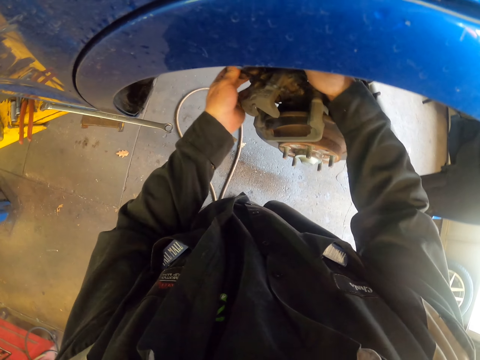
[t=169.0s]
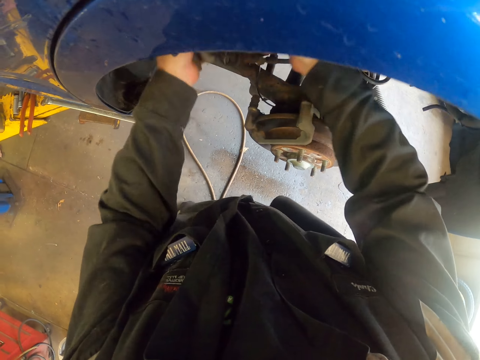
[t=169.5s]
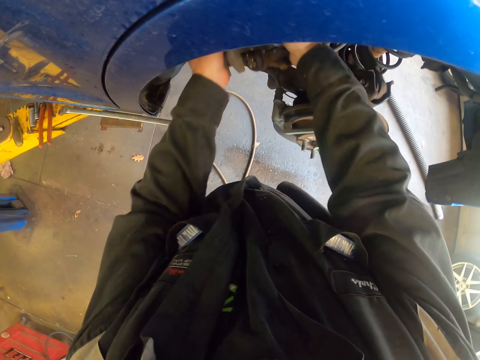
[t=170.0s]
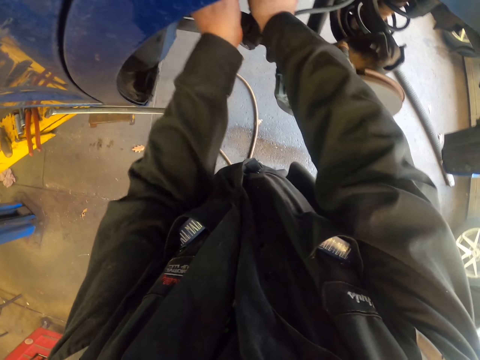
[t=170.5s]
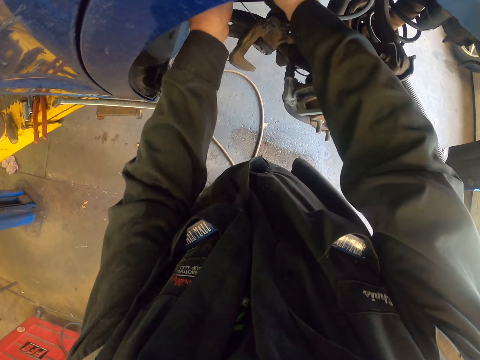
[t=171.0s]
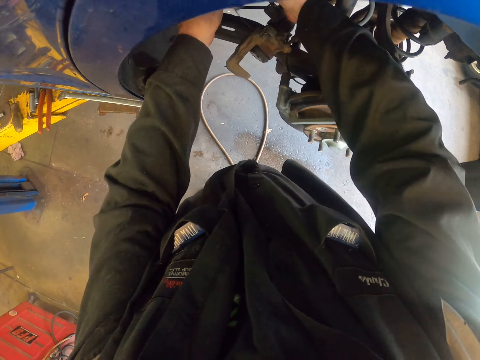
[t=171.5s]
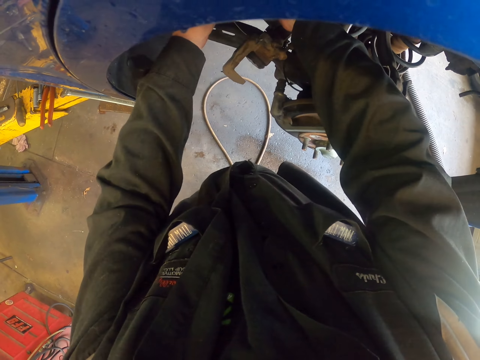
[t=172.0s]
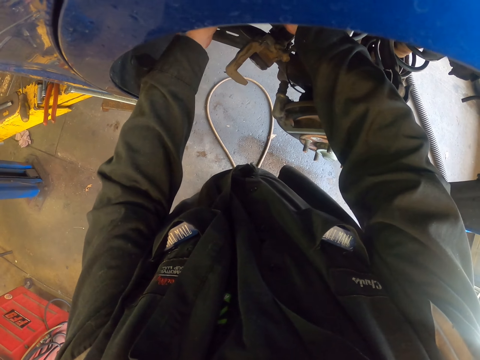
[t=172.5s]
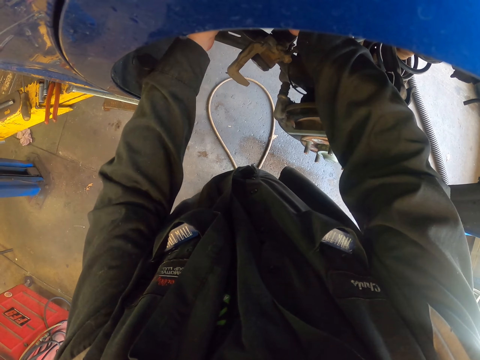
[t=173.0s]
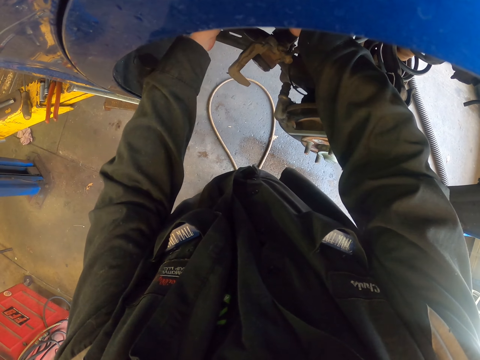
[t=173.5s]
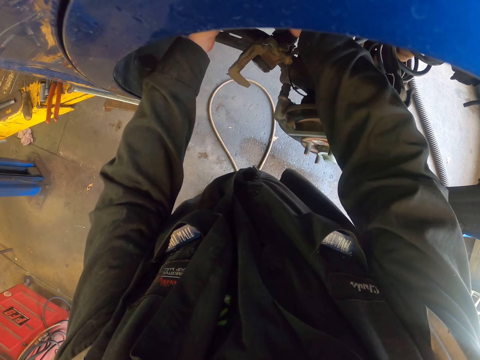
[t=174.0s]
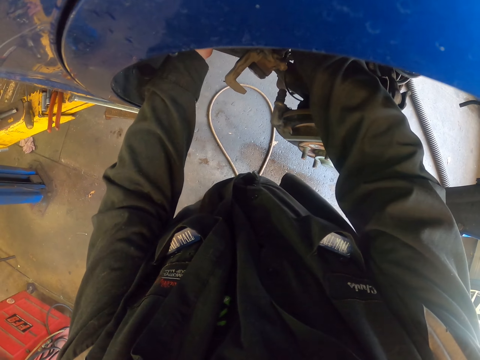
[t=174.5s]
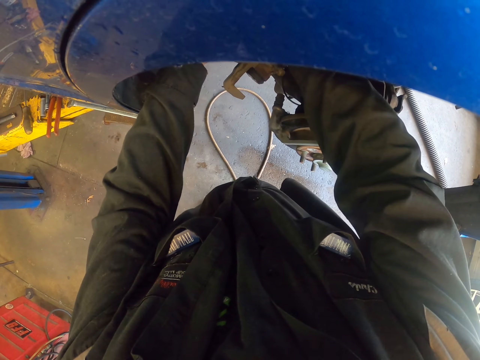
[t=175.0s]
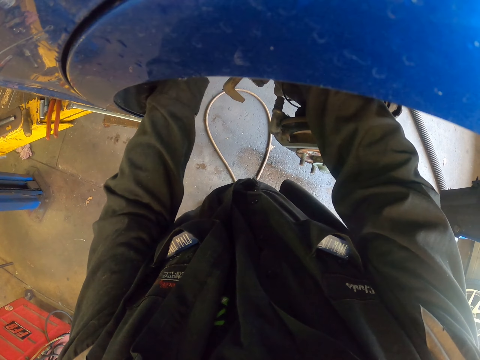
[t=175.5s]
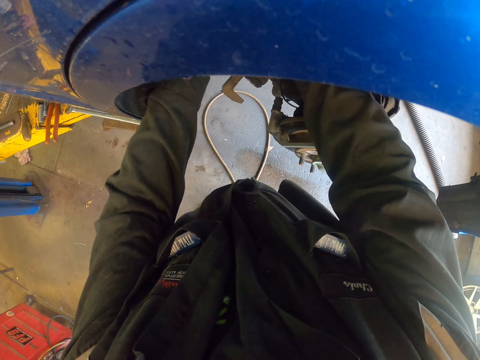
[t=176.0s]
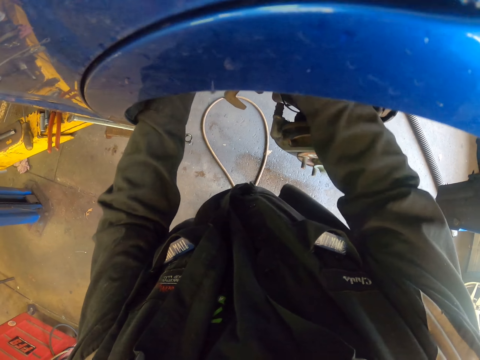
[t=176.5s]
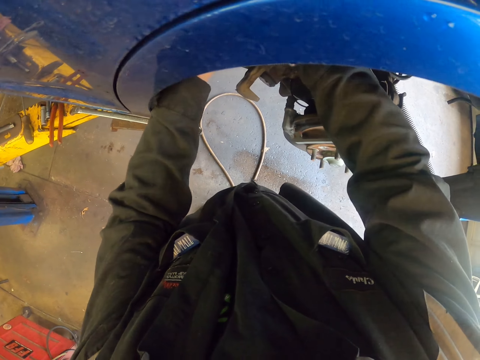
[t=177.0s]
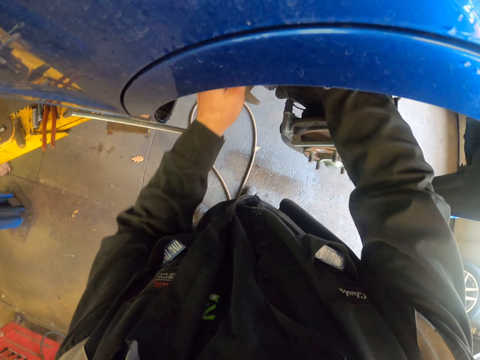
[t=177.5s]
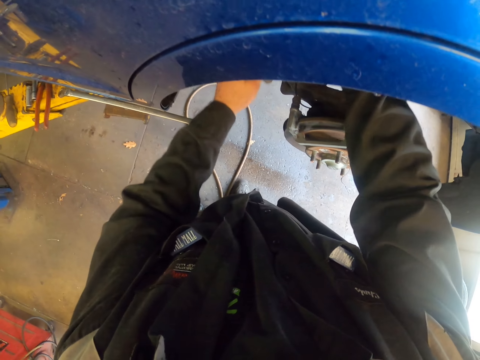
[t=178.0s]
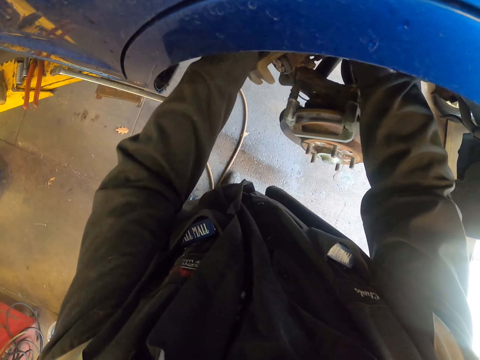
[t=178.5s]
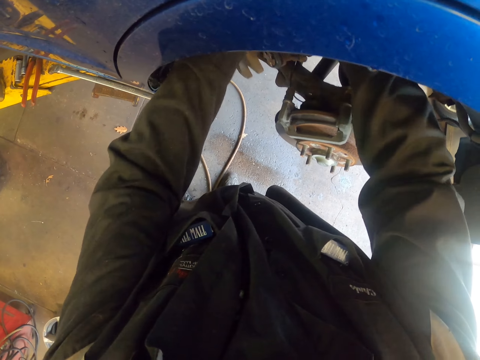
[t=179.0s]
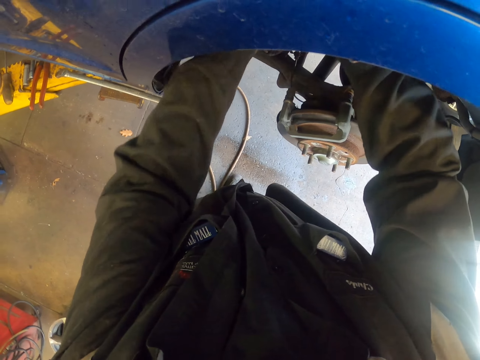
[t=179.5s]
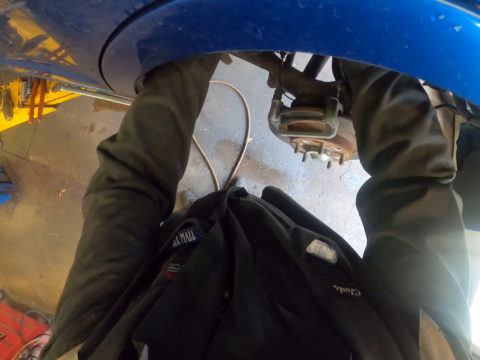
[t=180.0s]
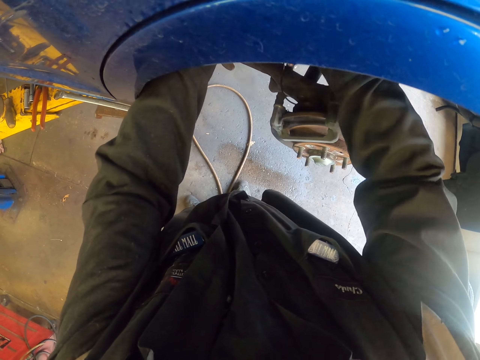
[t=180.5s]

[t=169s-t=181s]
The camera wearer moves an object. They tie something with a cable tie.

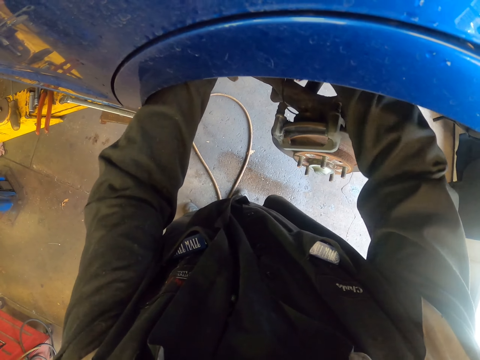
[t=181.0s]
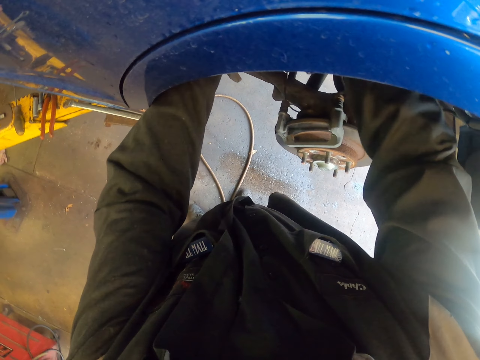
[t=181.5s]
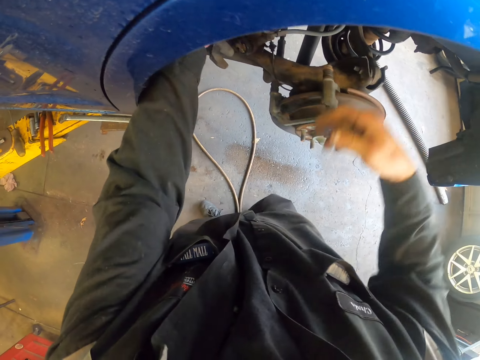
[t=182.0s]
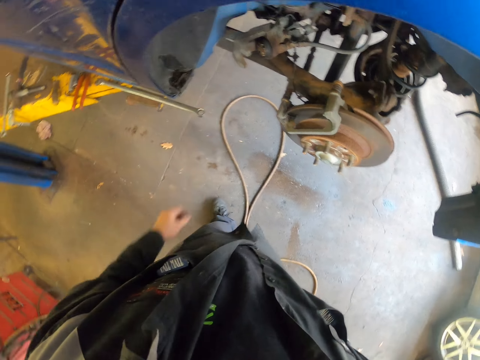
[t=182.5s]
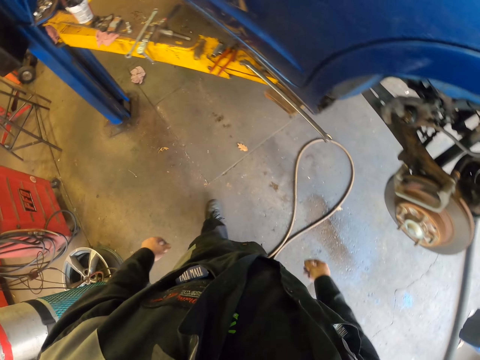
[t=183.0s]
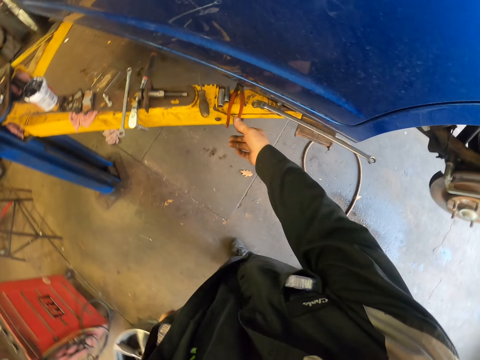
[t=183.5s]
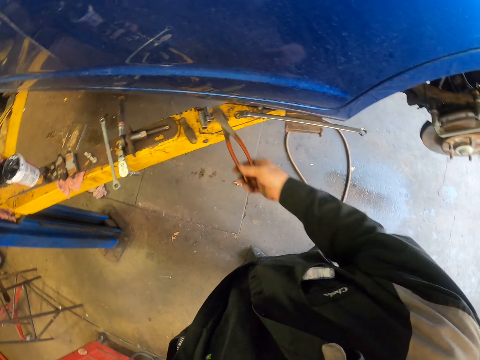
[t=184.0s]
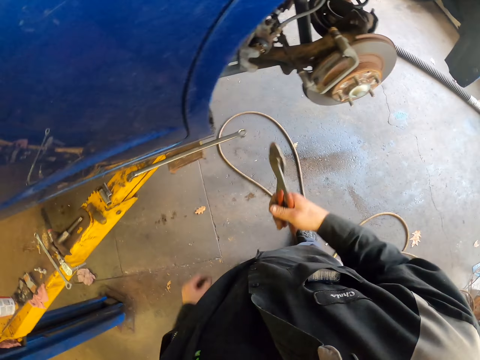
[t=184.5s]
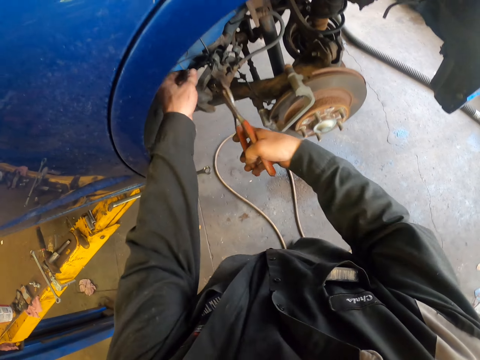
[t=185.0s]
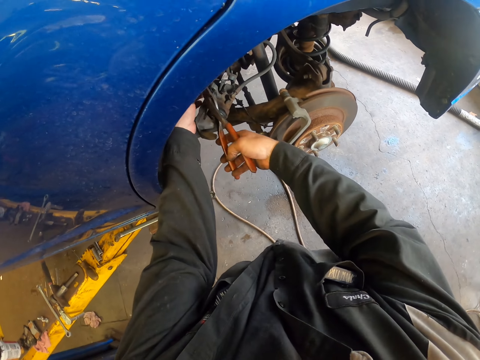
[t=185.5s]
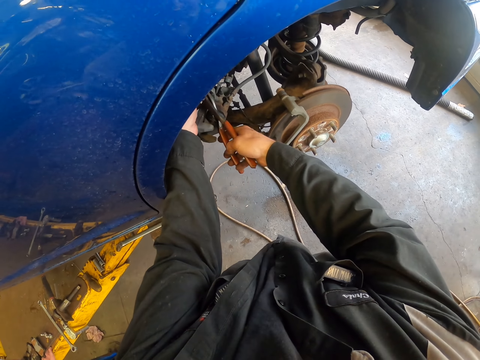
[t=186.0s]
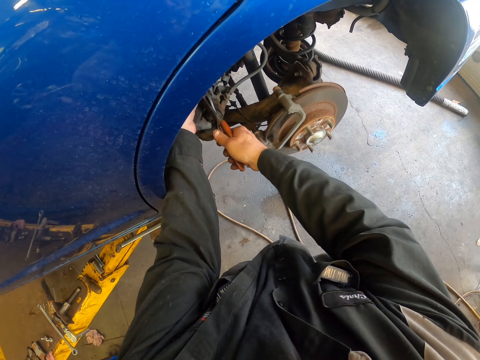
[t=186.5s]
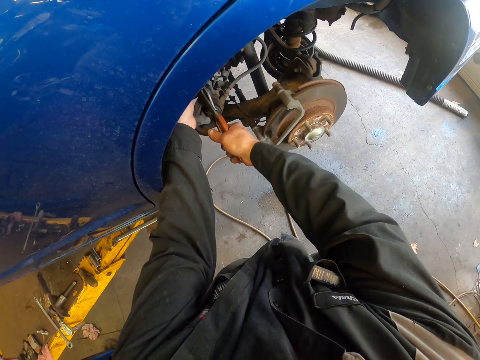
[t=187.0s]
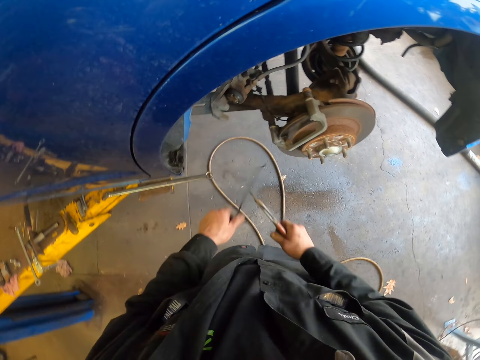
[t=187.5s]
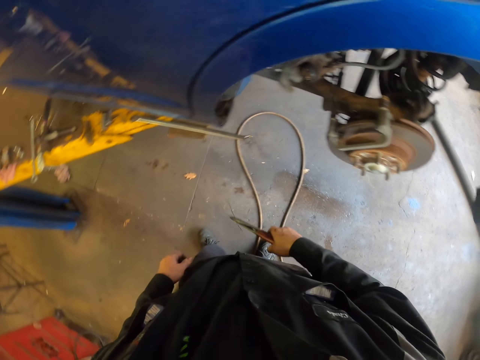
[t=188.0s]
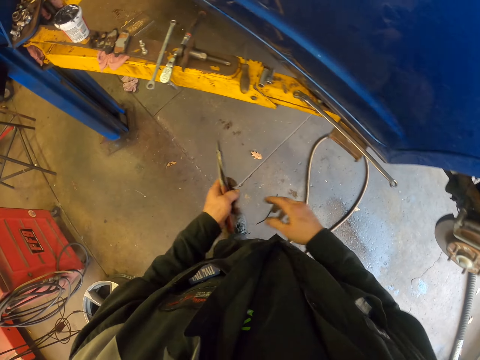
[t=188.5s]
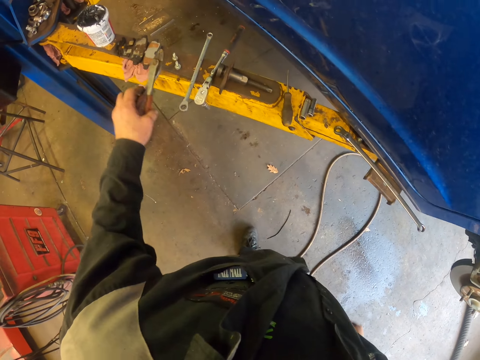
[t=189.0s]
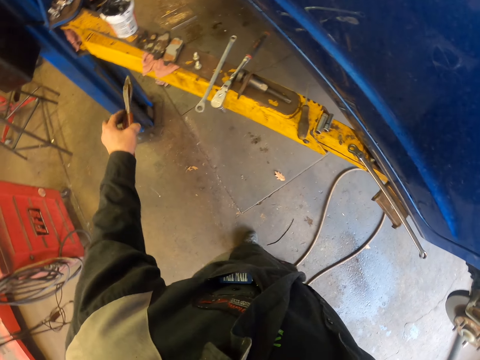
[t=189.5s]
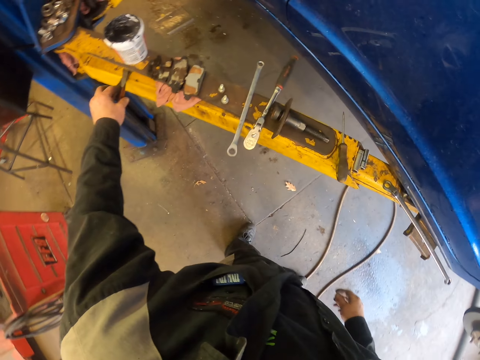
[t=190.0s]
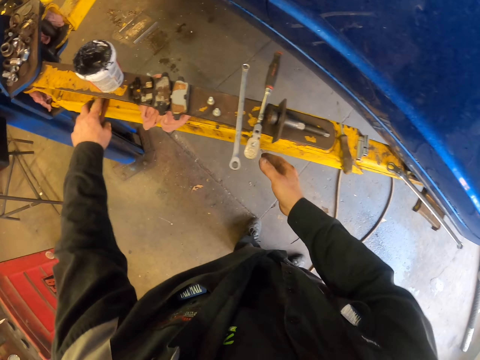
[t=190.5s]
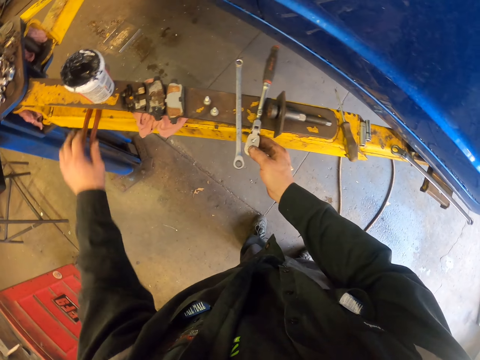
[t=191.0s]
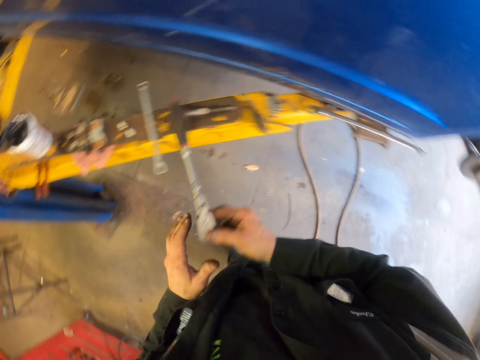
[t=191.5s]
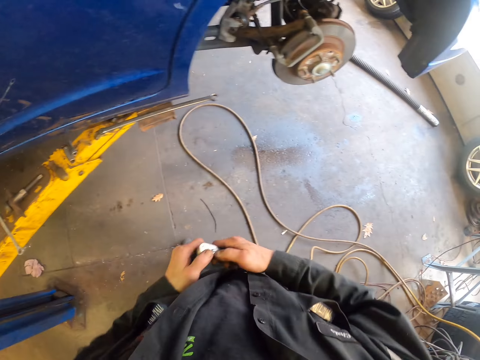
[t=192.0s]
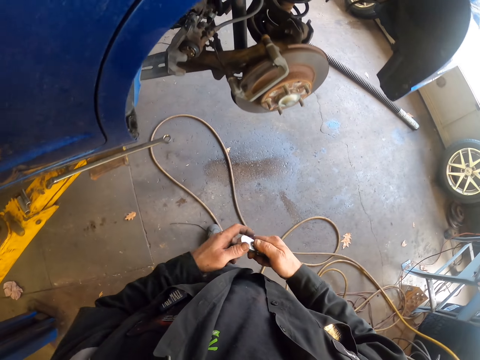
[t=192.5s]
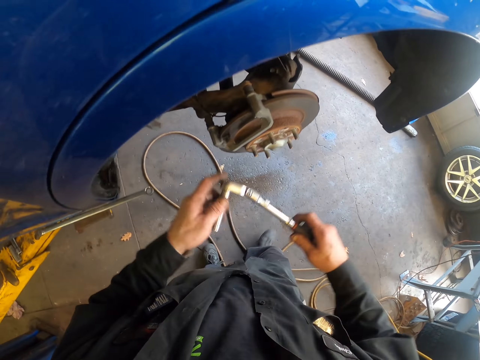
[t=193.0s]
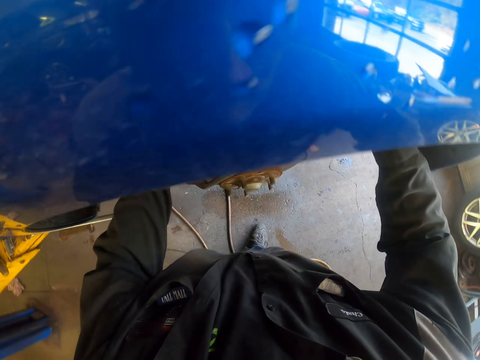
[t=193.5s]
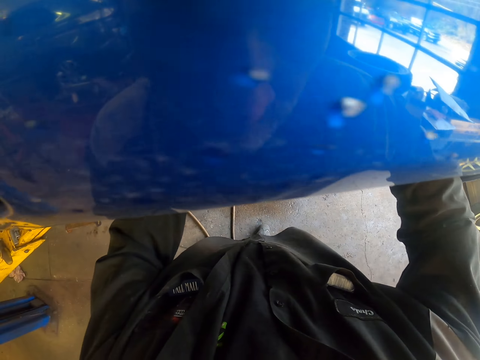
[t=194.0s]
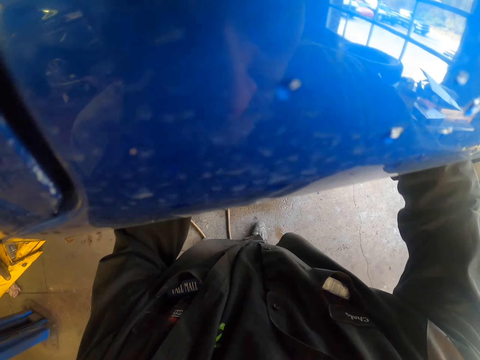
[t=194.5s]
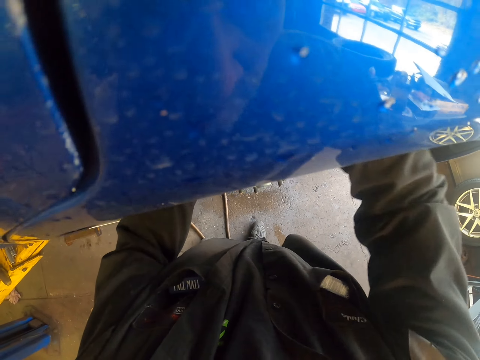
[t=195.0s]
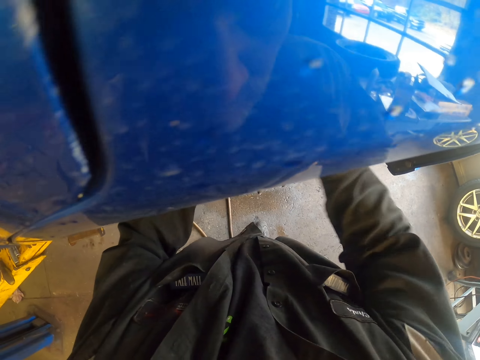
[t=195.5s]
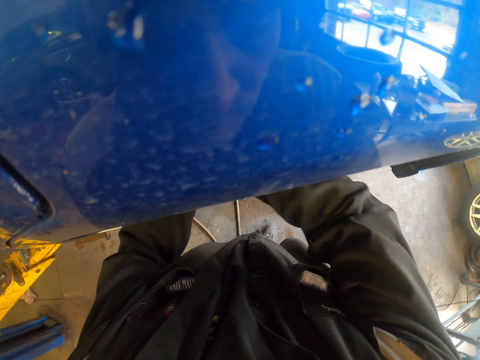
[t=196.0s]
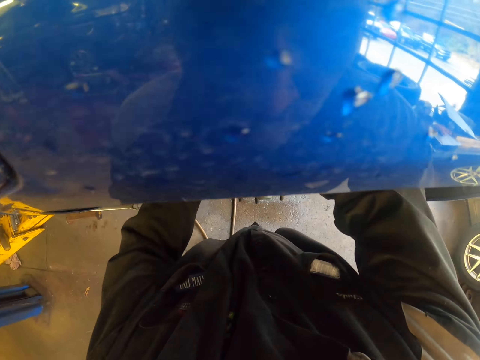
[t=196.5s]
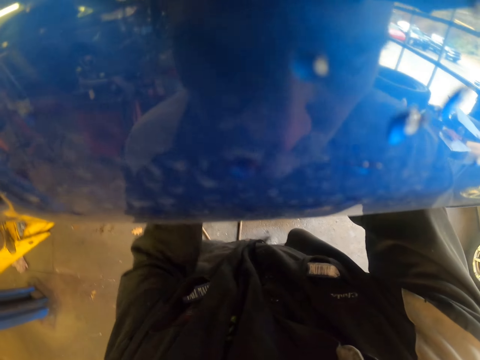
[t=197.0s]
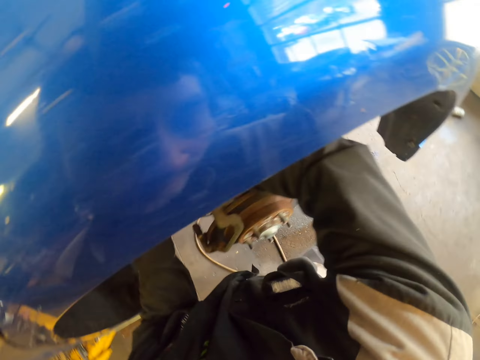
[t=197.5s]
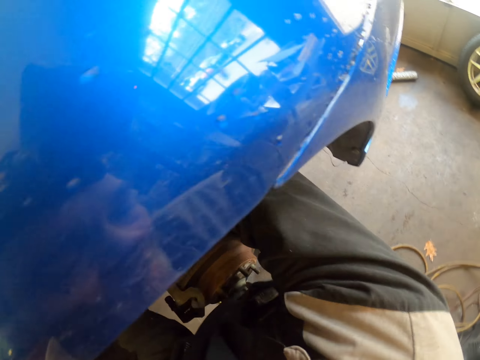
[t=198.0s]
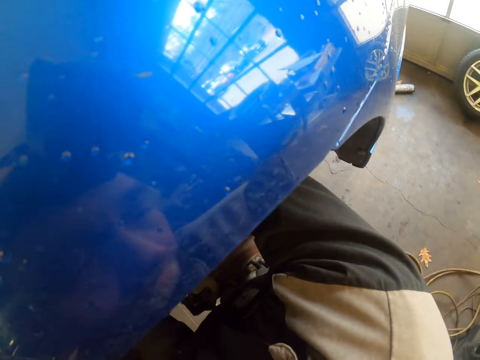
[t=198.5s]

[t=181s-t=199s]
The camera wearer moves around. They pick the cutter pliers on the car stand. They move around. They cut a cable tie with the pliers. They drop the cable tie on the floor. They pick the pliers with the other hand. They move their hand around. They put the pliers on the car stand. They pick a socket ratchet on the car stand. They move around. They put the socket ratchet in the wheel bearing system. They loosen a bolt or spindle nut with the socket ratchet.
